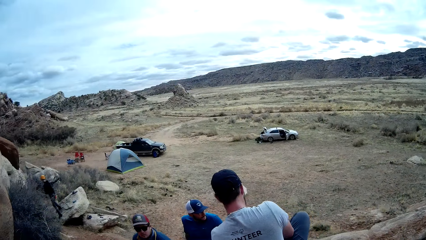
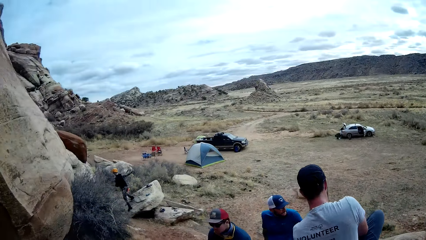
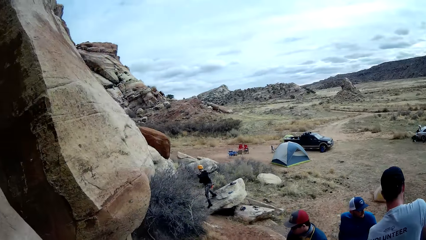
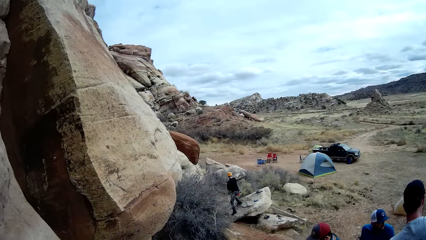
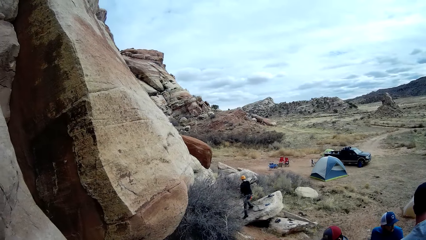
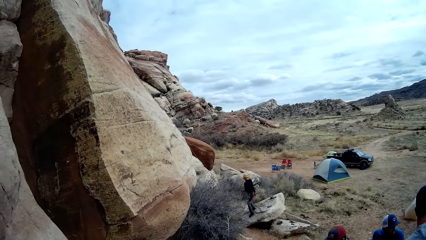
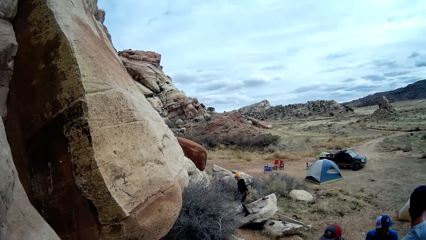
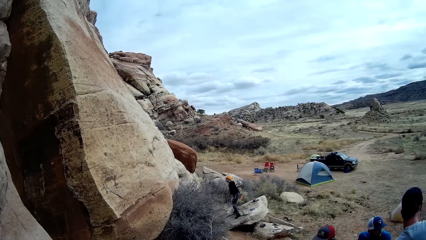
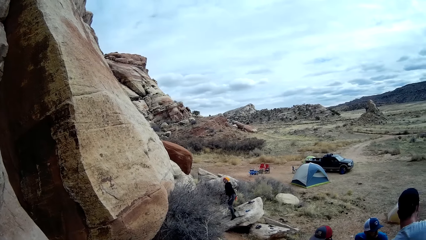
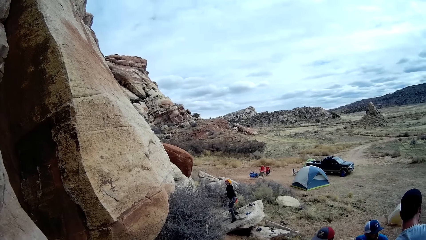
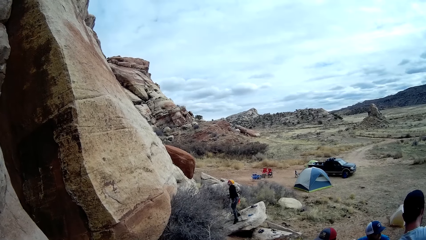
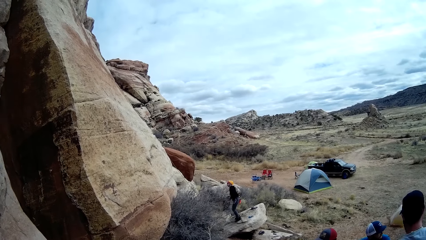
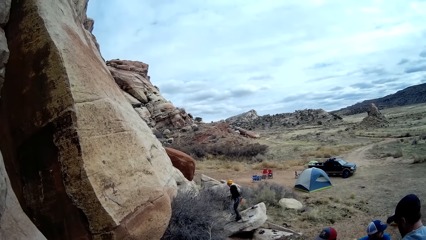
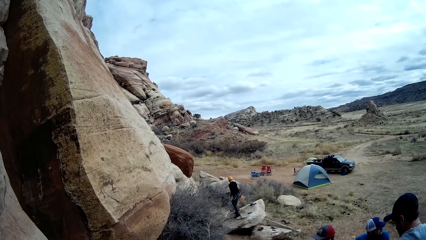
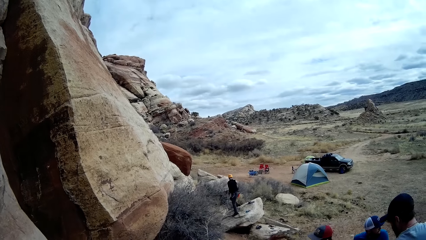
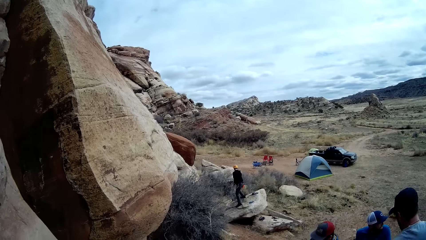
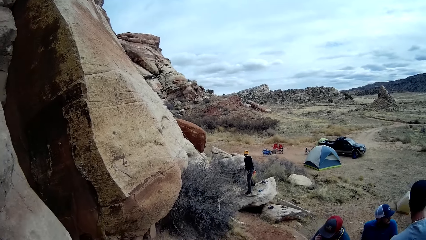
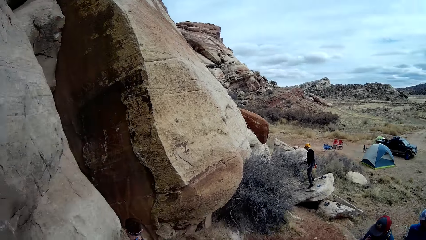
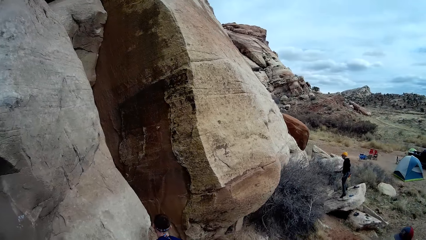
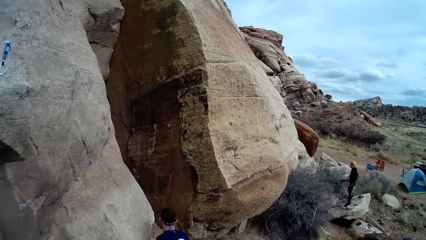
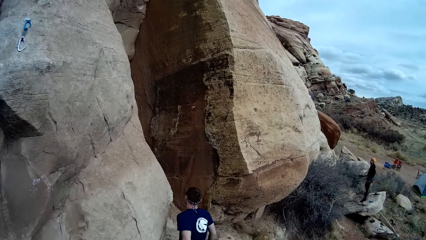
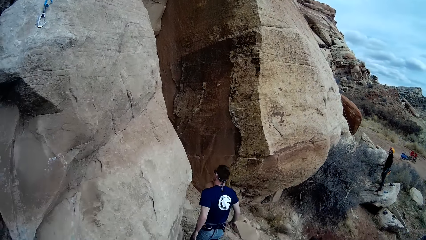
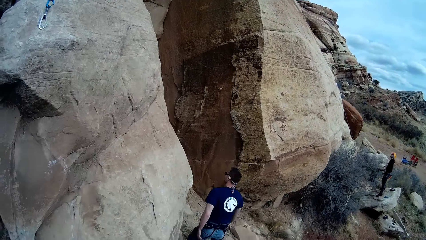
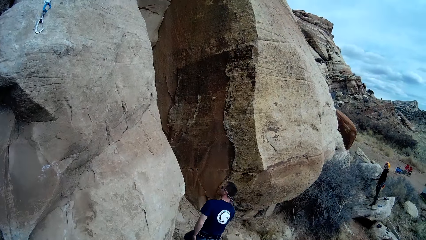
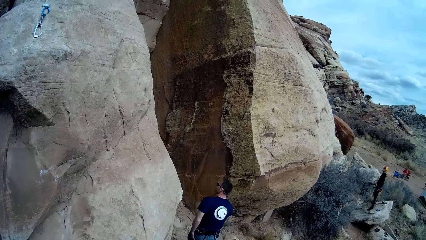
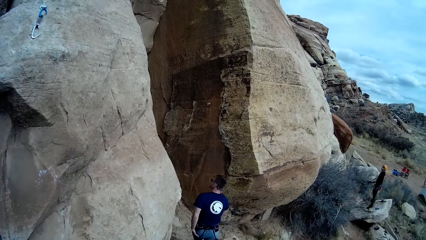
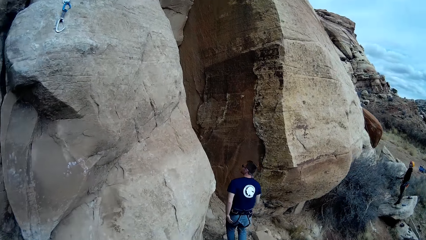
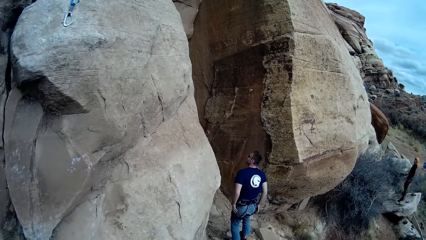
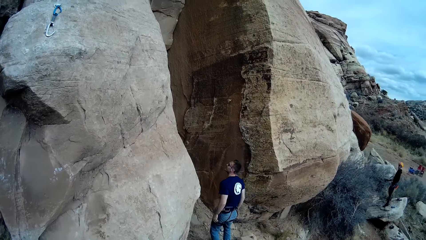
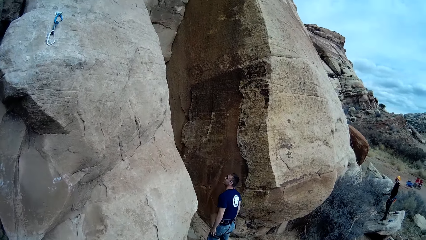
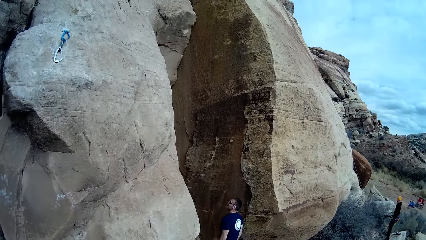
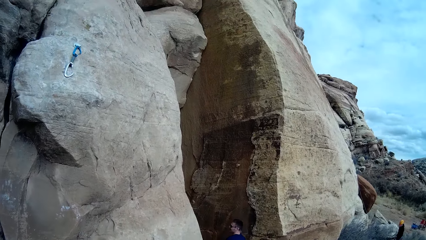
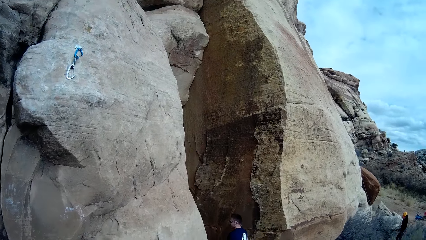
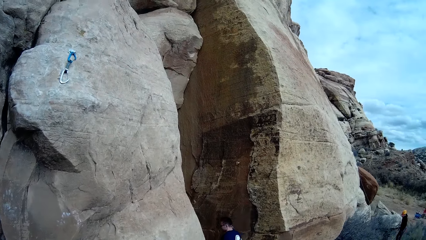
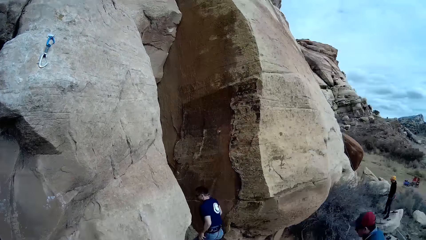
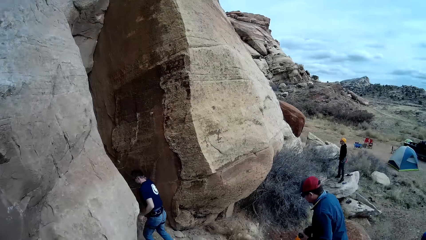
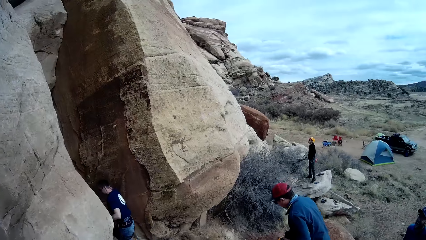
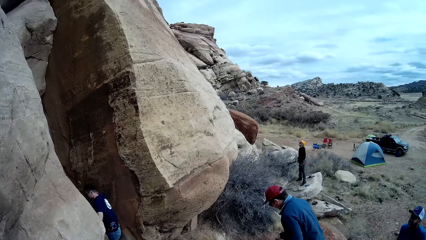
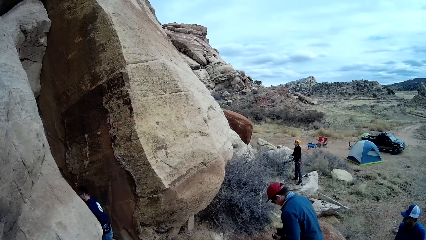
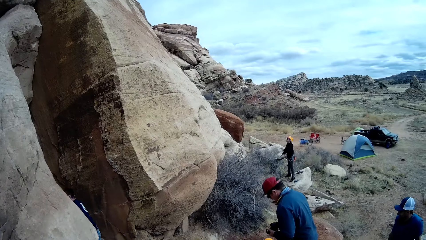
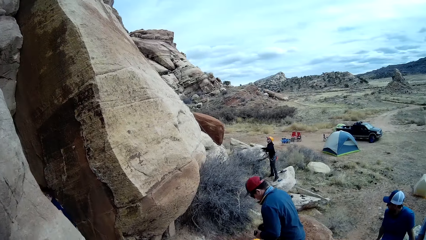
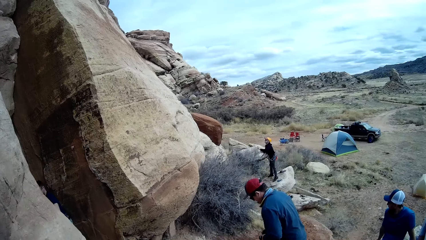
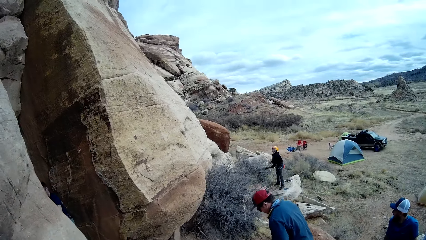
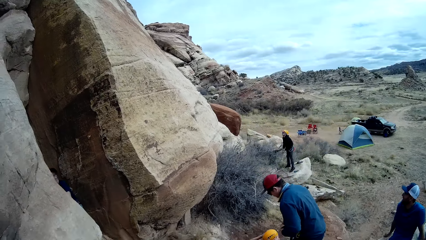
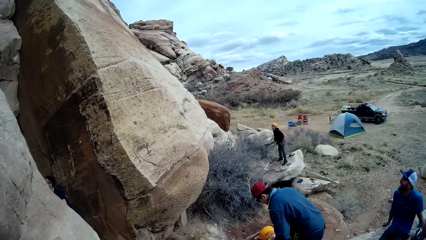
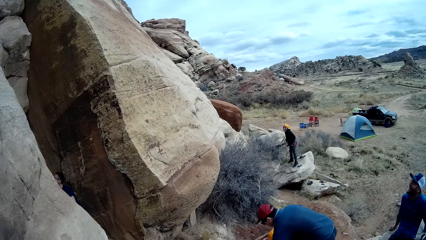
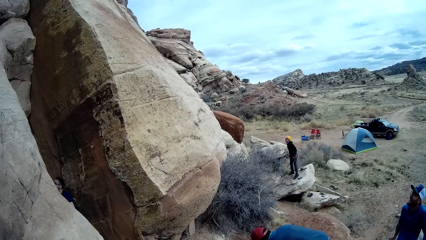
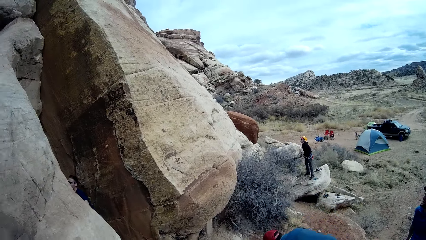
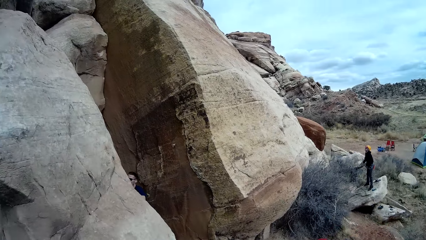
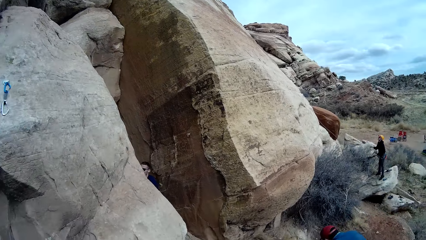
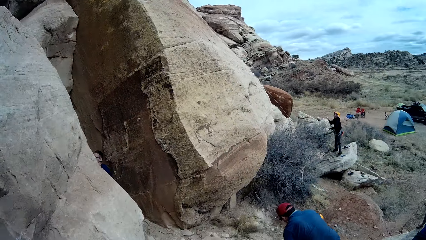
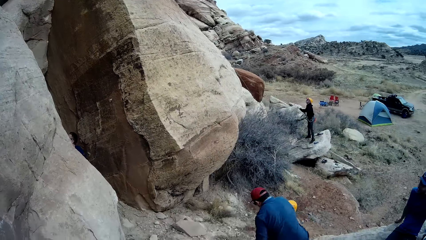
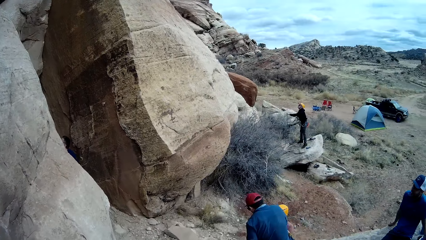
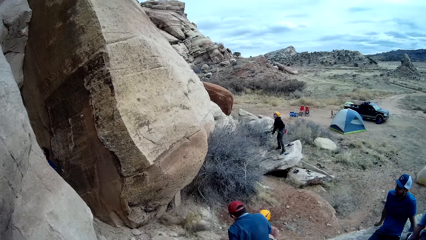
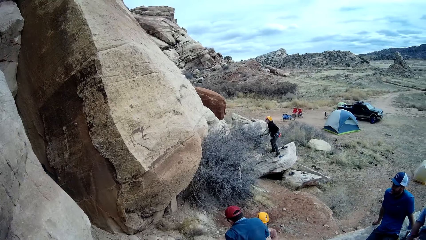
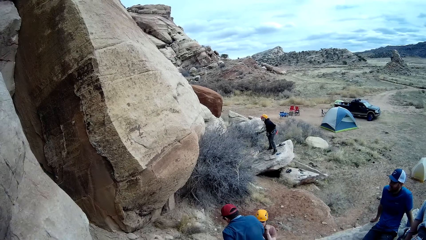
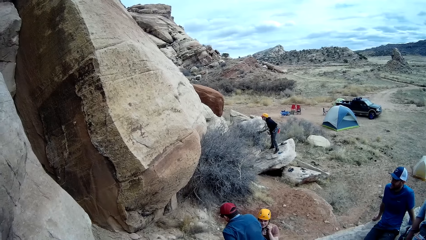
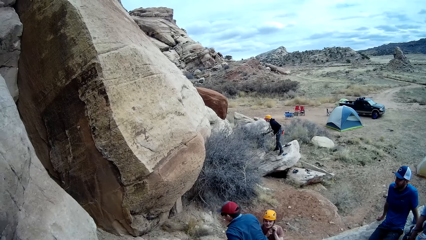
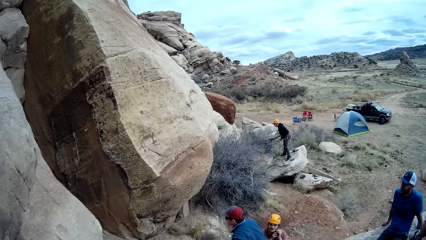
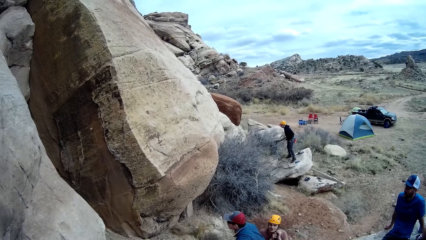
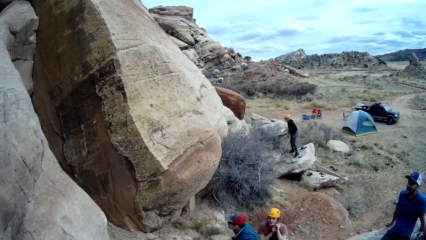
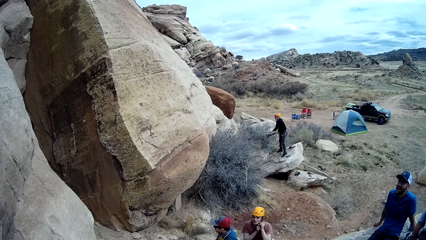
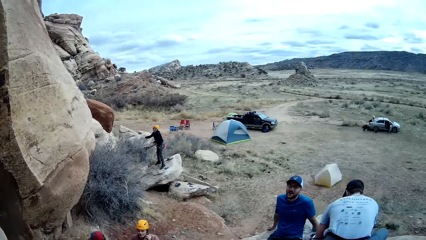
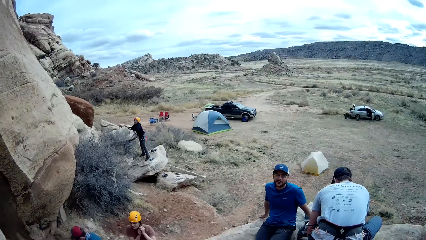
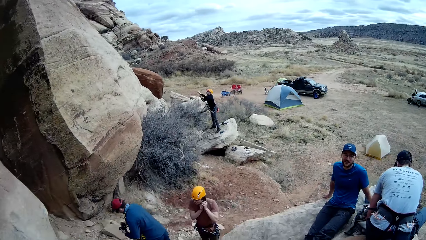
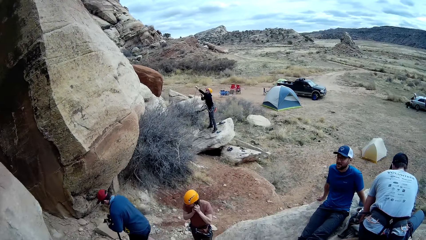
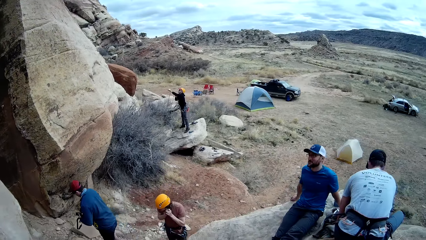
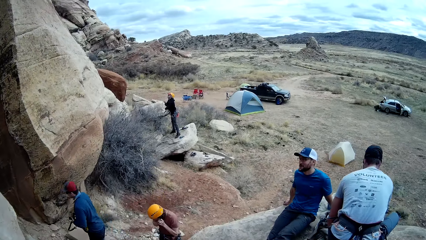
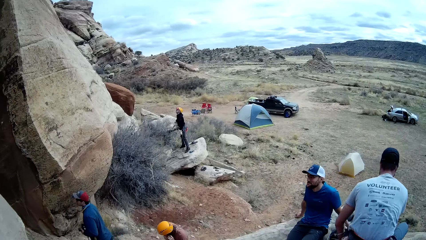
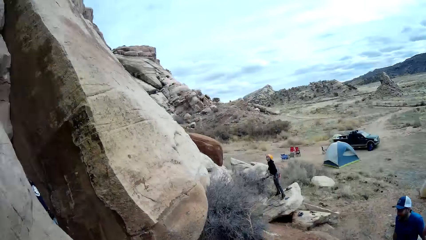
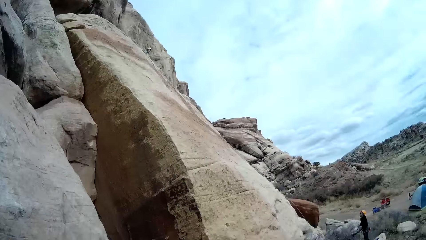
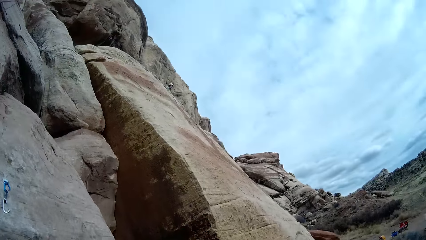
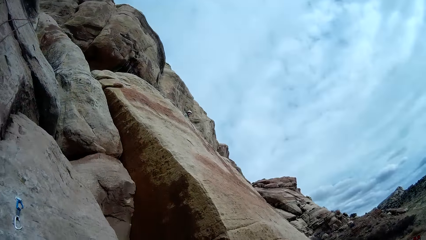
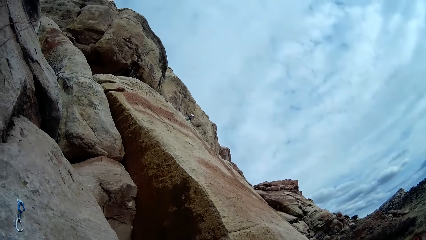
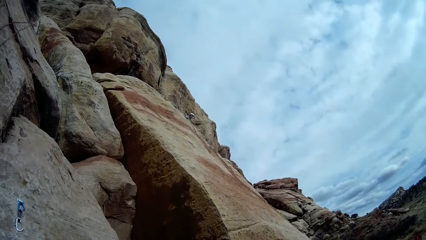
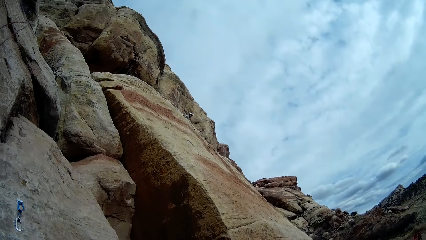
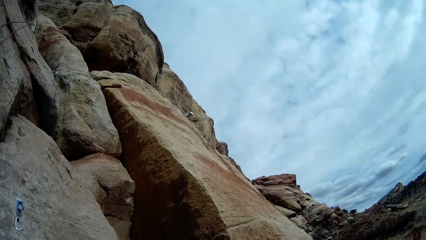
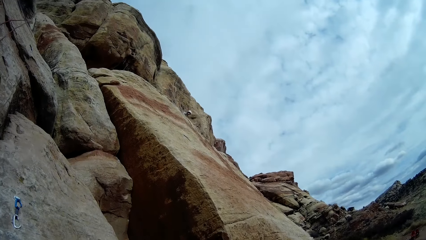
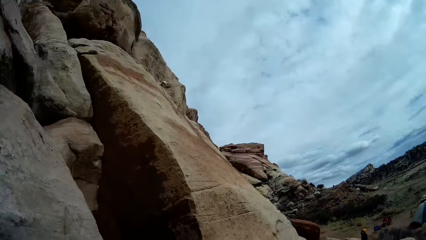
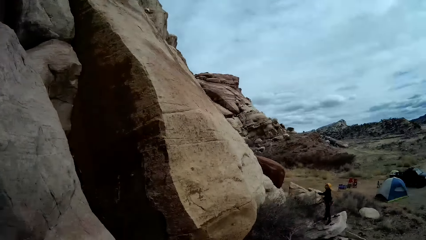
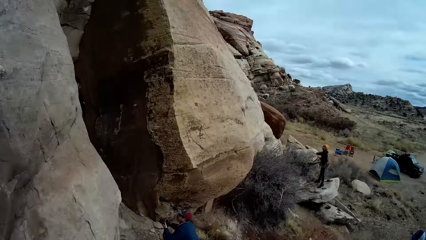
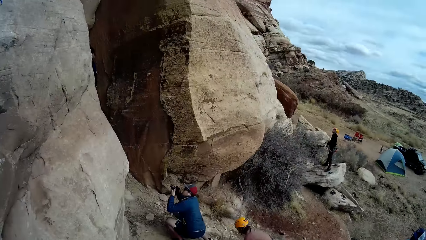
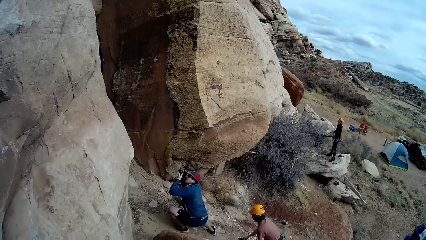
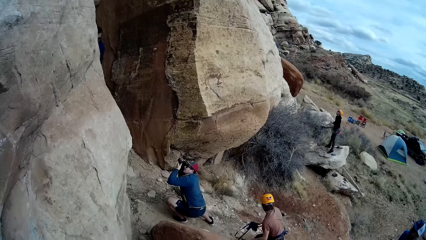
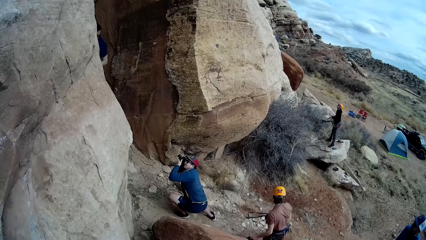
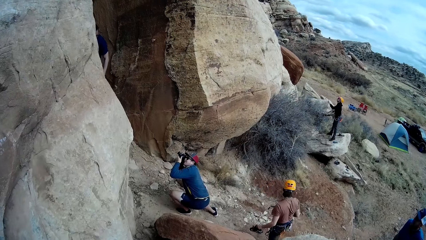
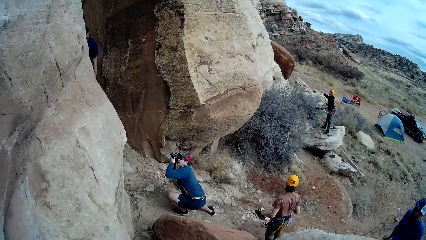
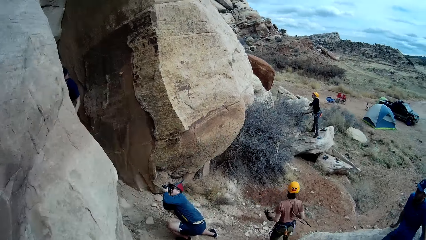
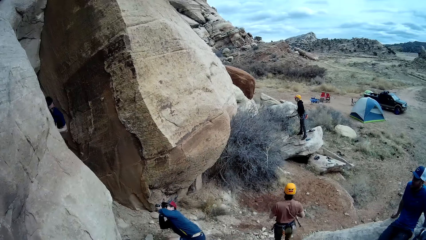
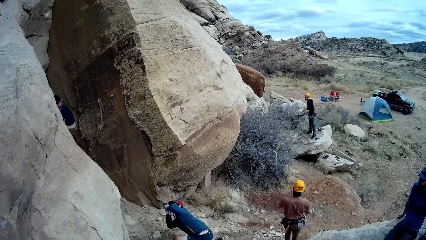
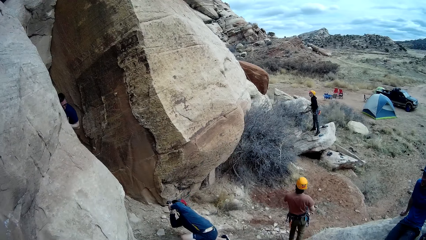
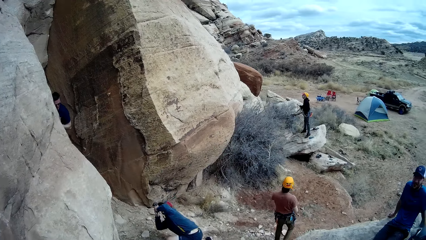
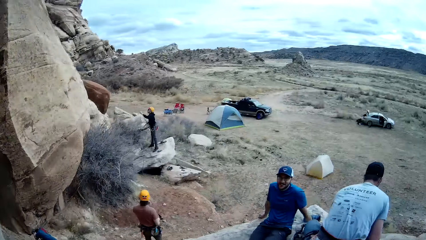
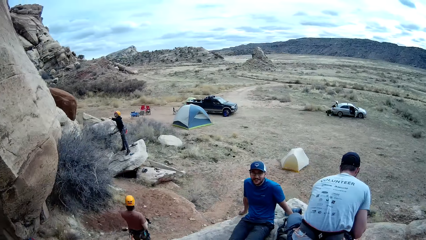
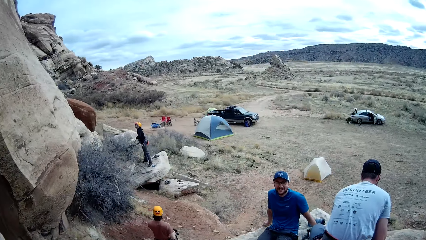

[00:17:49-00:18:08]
A man moves back. Another man walks to the rock. A third man walks into a space in the mountain. A fourth man walks to the other side. A person looks down. A fifth man raises up and walks to the other side. The fourth man takes pictures of the third man with the camera in both hands.
